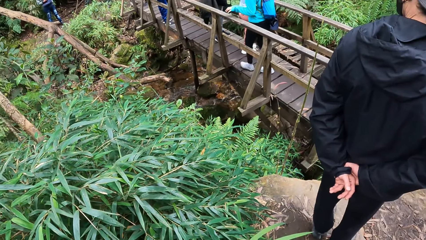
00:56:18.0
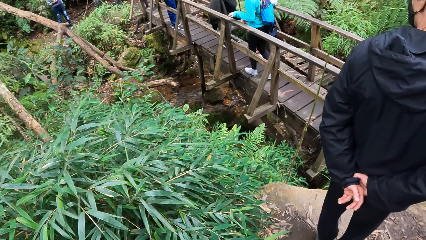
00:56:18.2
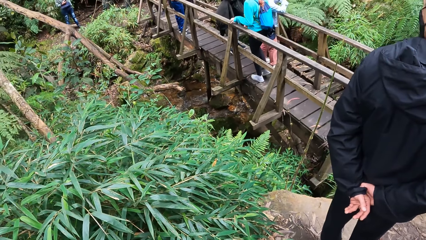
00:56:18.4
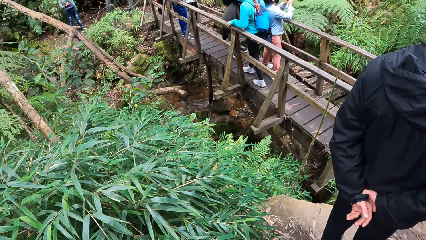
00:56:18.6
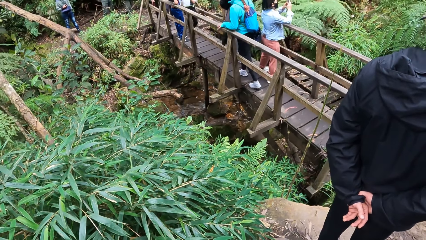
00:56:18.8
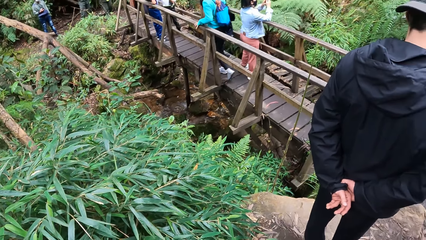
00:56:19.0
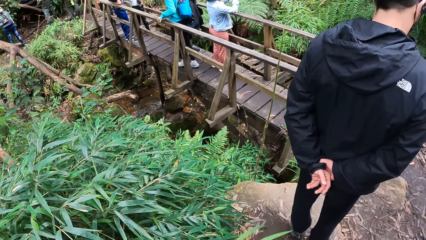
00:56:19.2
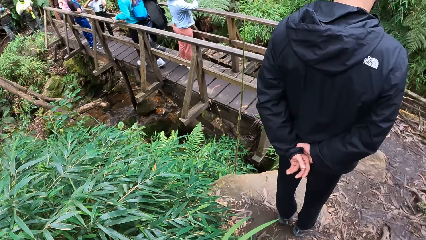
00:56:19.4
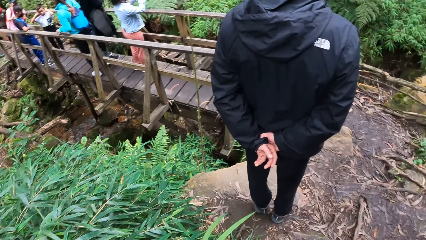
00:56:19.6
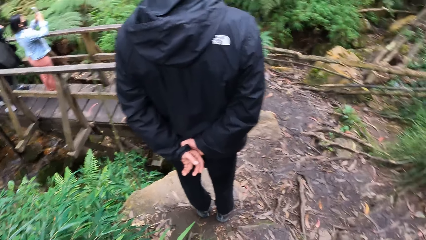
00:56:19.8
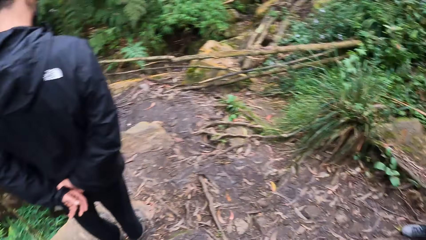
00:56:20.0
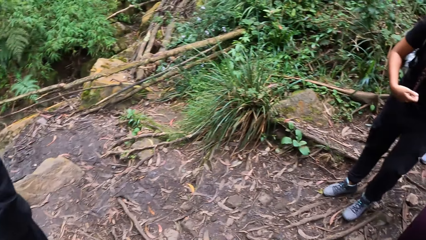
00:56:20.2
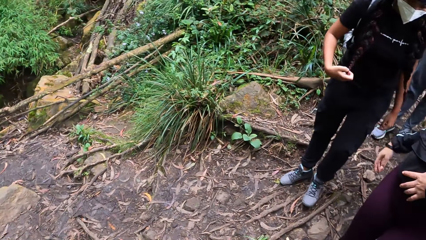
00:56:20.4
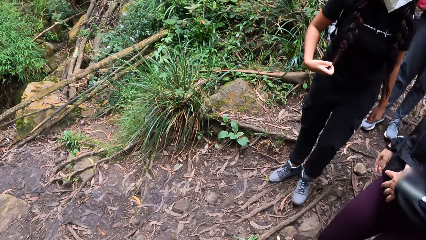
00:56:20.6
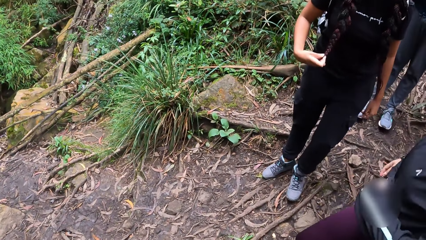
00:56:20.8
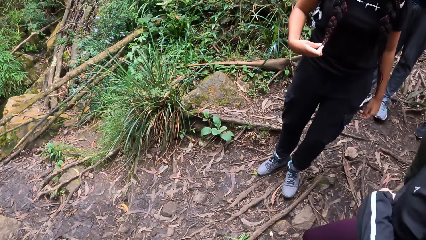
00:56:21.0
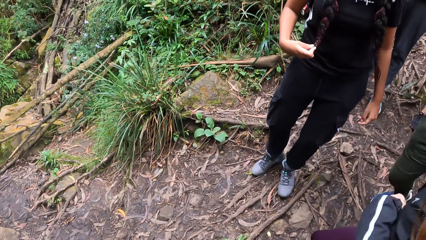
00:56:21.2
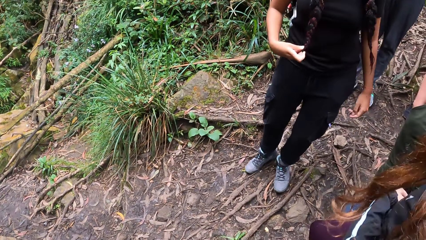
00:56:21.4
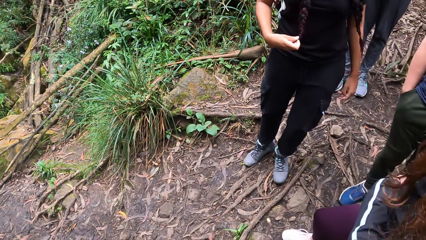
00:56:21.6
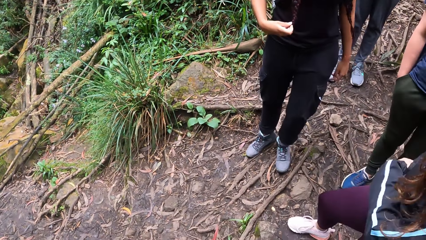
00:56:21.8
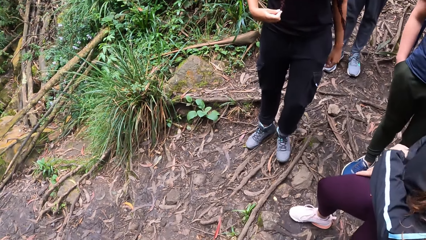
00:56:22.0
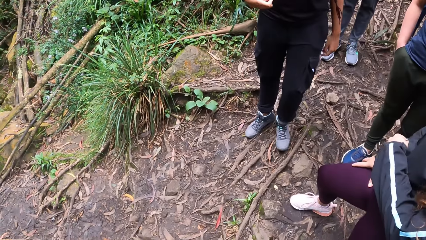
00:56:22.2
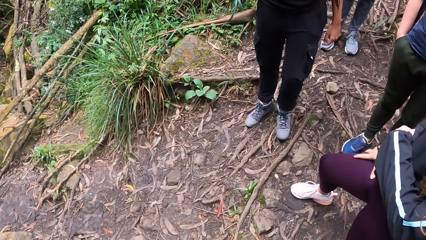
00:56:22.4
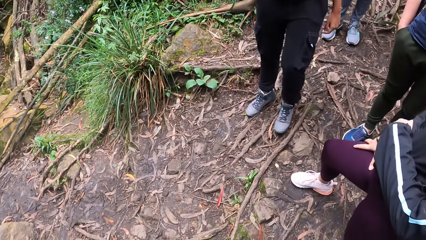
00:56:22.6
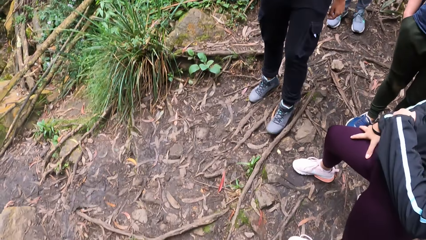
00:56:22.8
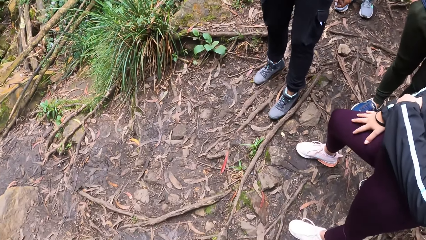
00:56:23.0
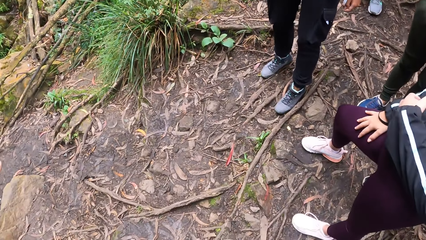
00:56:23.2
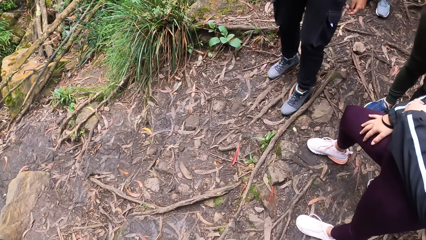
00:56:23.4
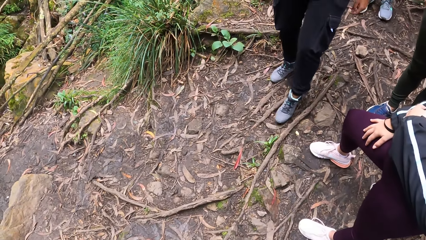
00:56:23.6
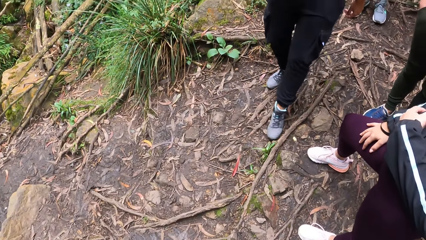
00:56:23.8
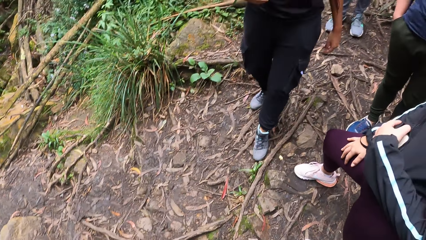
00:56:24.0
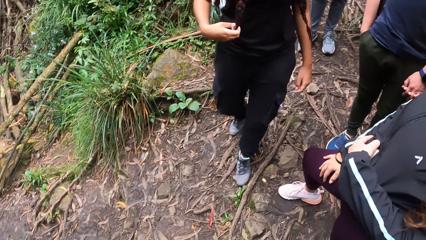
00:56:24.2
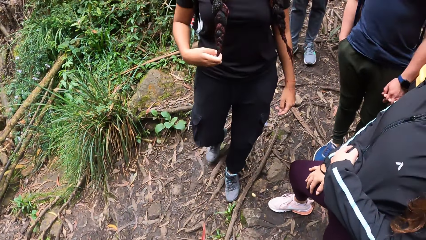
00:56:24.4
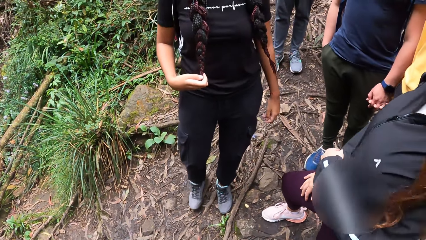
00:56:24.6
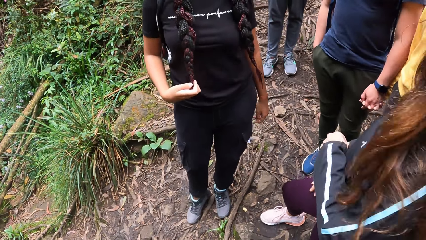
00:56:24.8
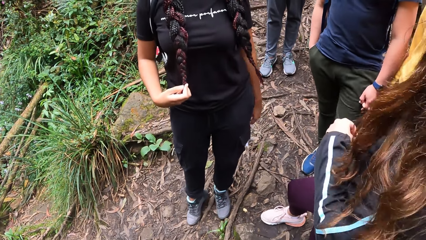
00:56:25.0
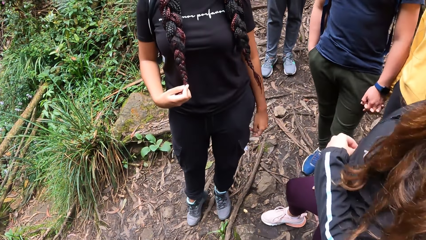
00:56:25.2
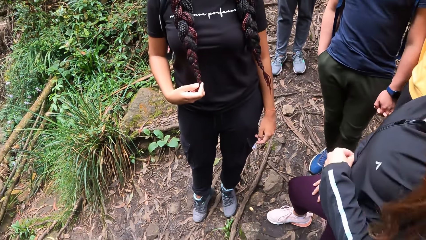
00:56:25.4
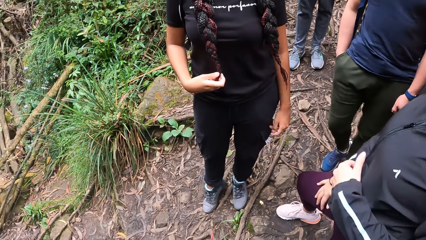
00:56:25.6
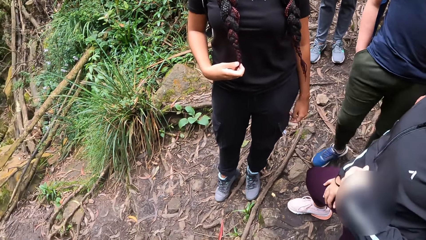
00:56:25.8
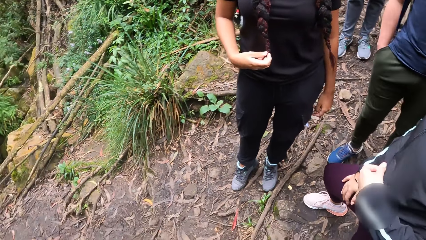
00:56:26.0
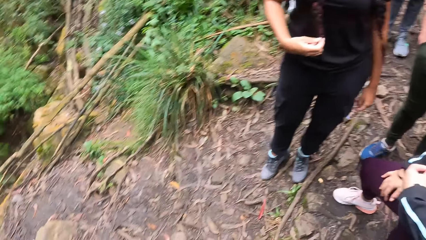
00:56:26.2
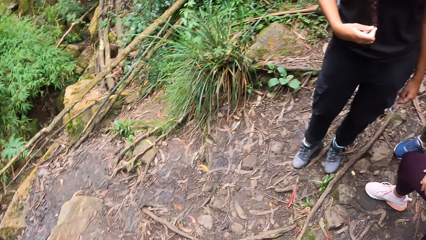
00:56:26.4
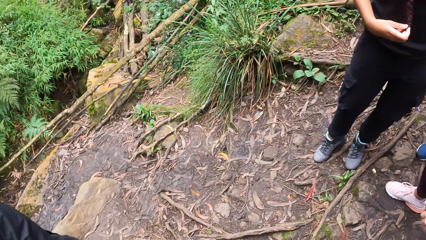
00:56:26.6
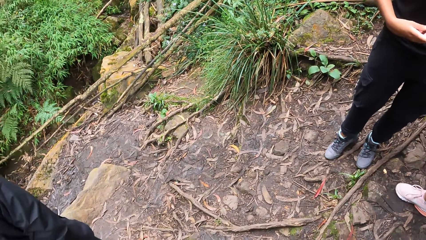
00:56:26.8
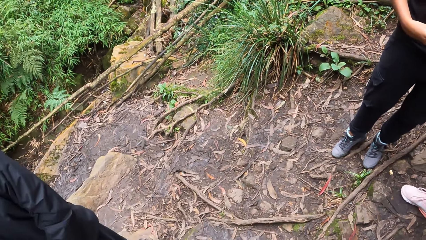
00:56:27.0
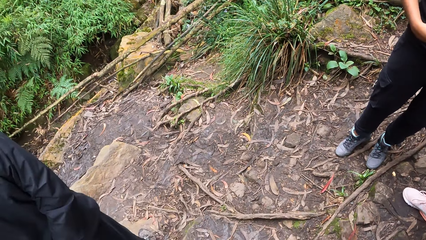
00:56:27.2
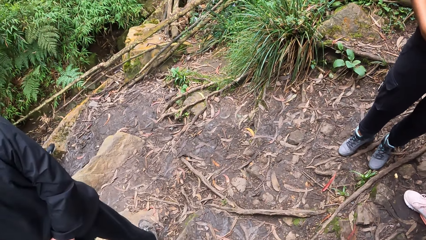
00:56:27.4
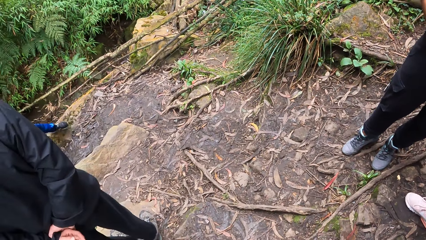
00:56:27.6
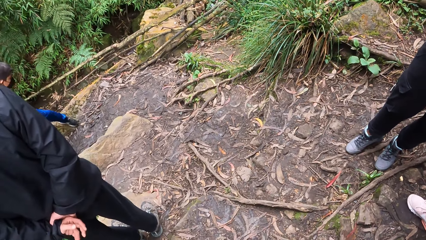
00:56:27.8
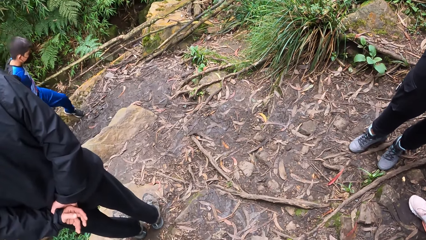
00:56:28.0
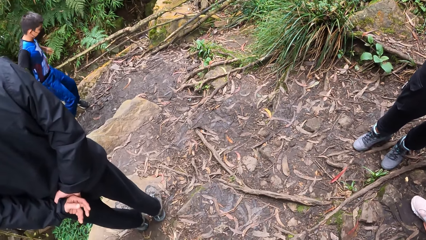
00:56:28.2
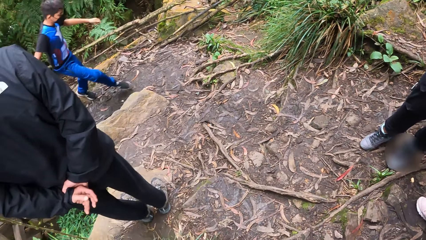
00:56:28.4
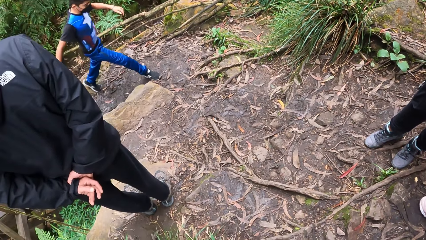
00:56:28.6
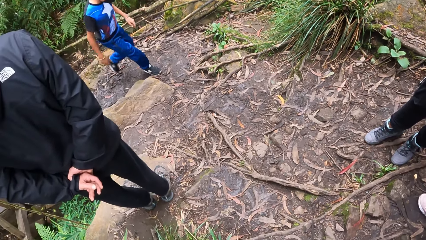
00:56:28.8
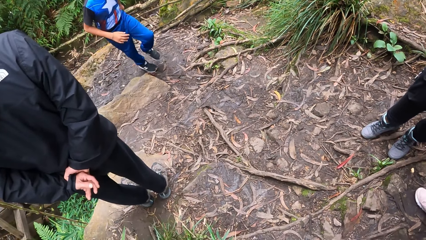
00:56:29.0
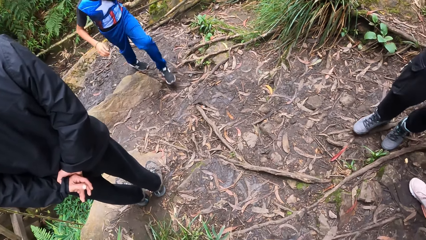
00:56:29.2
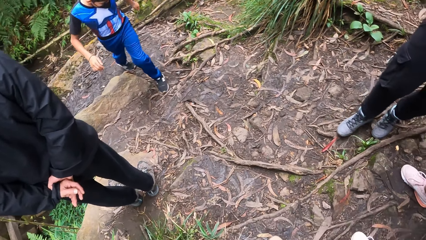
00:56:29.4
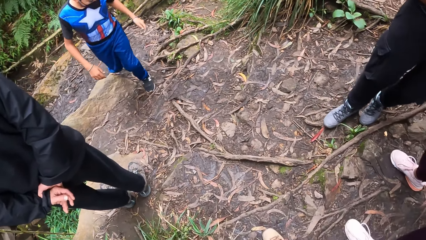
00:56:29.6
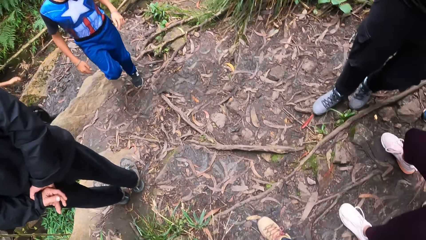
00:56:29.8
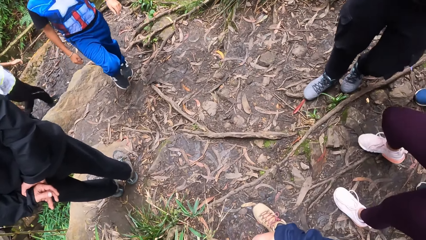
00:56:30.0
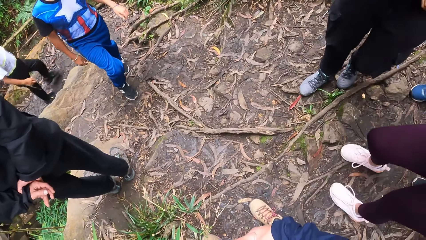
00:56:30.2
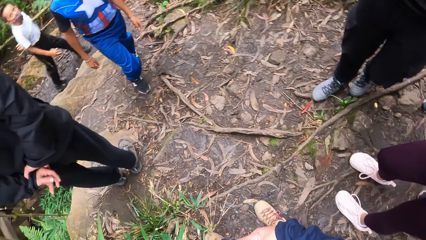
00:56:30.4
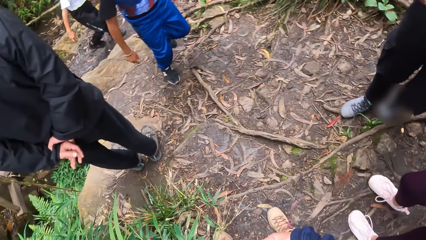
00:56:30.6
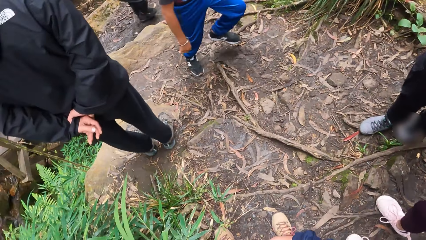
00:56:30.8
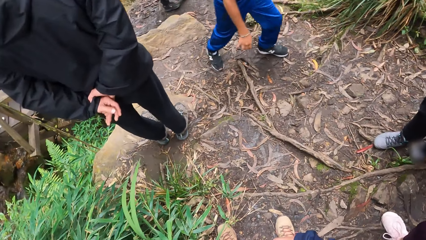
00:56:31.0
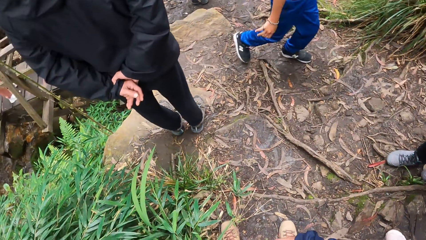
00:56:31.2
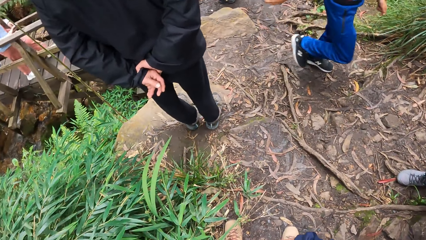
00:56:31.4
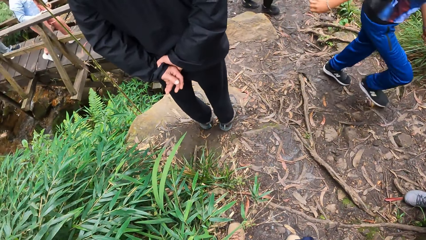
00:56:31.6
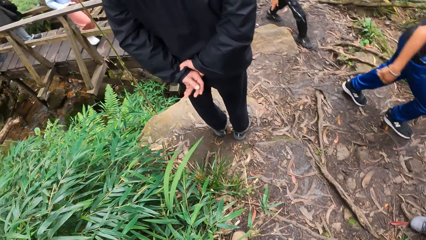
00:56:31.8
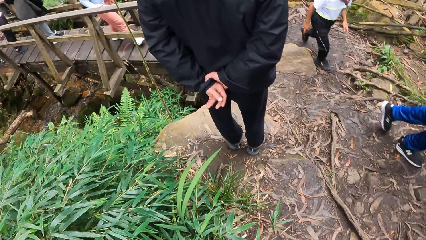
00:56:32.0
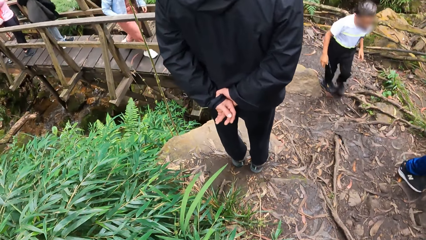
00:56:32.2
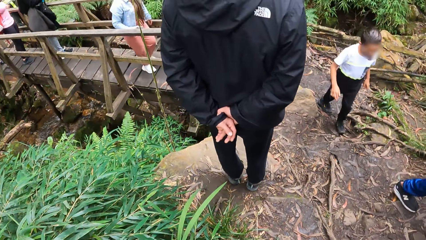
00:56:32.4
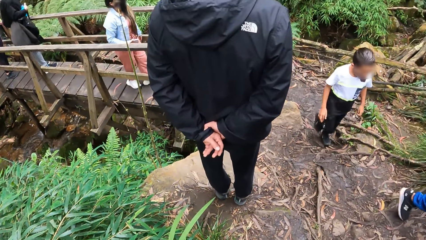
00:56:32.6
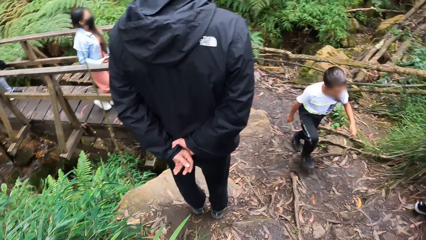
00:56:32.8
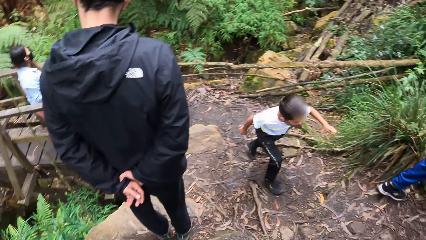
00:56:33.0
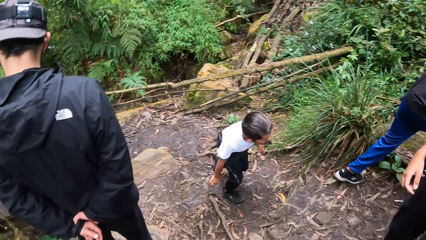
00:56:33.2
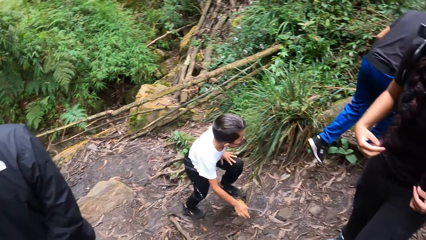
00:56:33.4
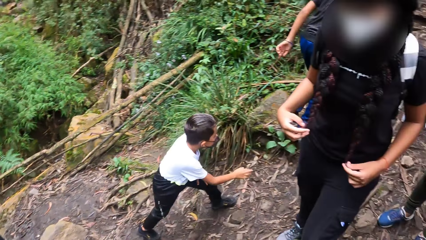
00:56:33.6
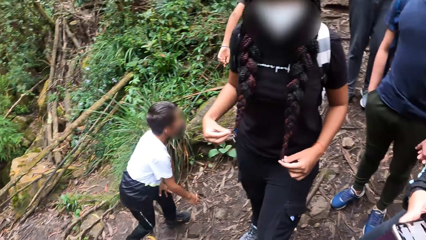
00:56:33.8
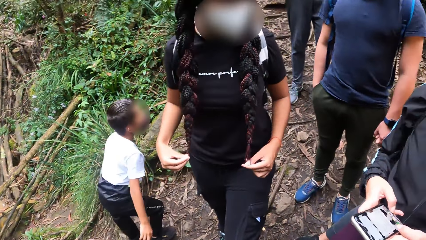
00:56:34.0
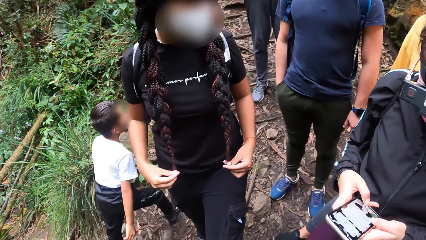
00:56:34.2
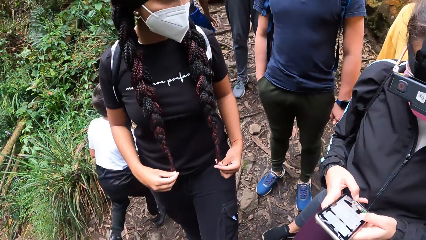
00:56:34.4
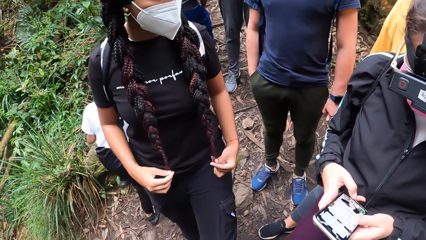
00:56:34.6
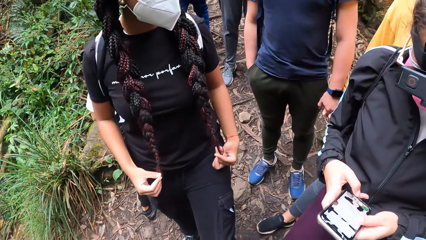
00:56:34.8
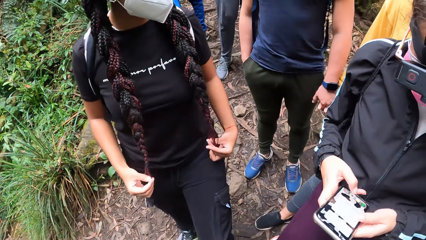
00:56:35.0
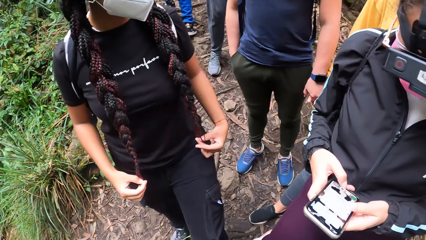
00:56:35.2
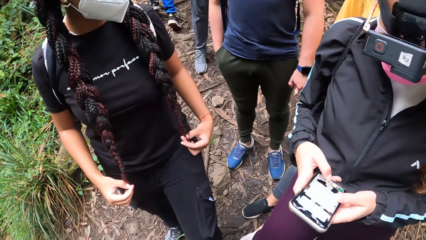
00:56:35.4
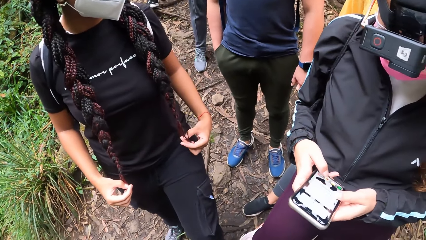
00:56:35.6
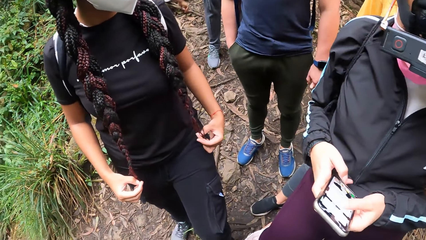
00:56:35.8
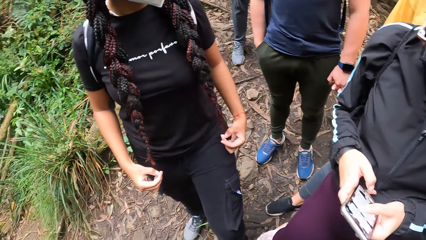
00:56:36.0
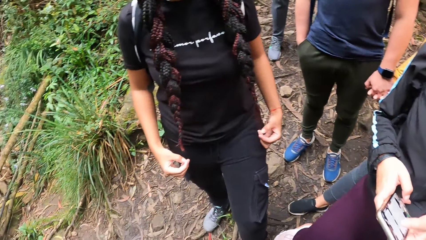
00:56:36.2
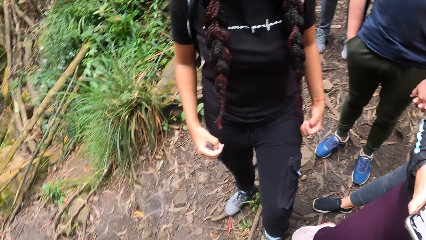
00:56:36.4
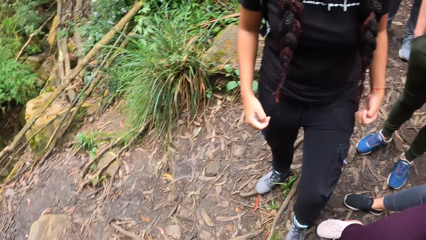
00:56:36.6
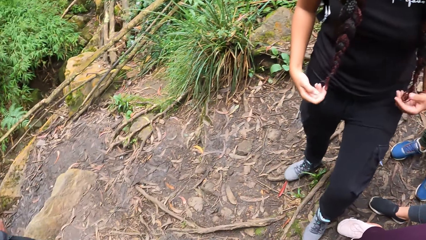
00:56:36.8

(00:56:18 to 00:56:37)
The camera wearer stares at the footbridge. They look around the forest. They stare down. They stare at a lady. They look around the forest.
